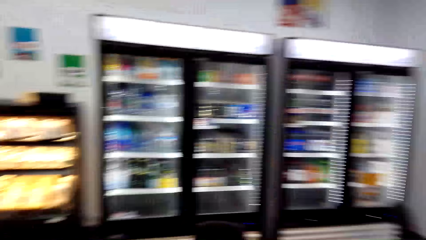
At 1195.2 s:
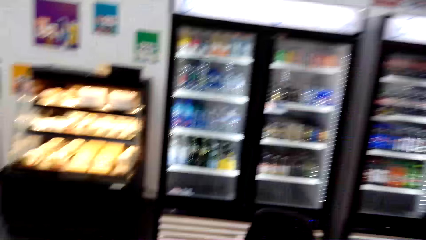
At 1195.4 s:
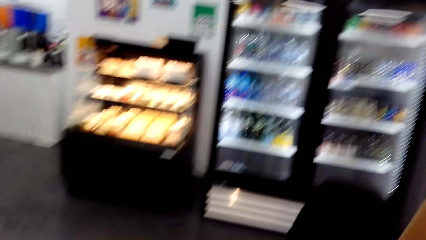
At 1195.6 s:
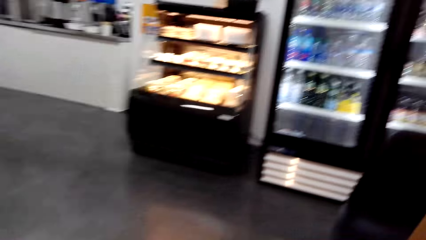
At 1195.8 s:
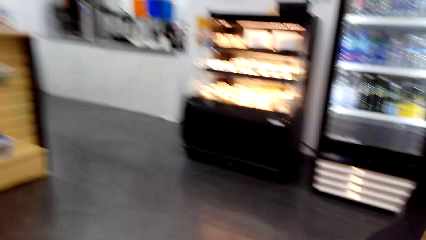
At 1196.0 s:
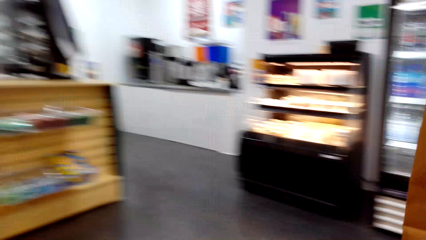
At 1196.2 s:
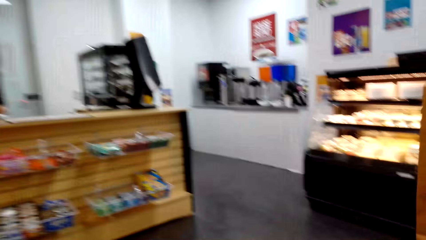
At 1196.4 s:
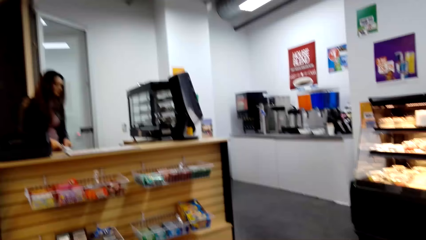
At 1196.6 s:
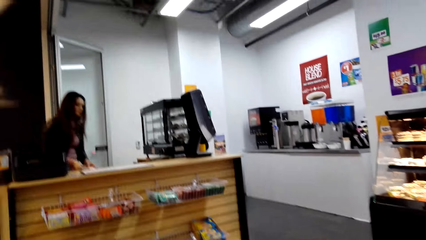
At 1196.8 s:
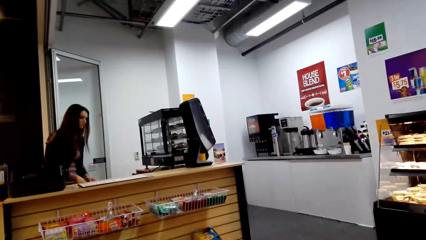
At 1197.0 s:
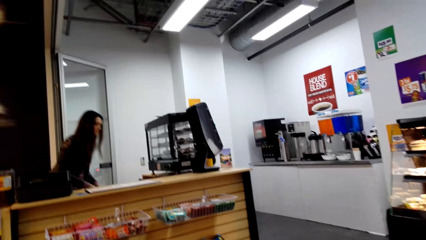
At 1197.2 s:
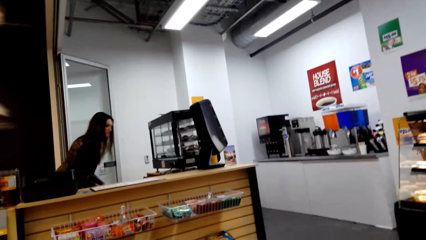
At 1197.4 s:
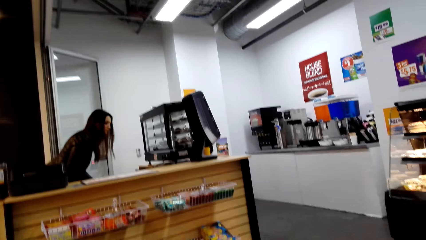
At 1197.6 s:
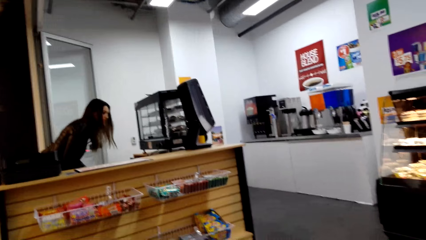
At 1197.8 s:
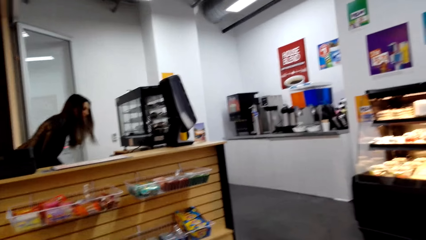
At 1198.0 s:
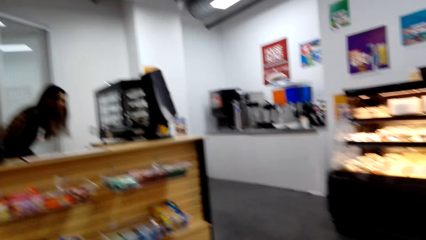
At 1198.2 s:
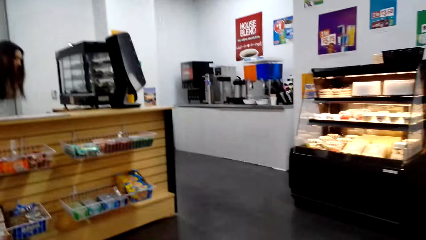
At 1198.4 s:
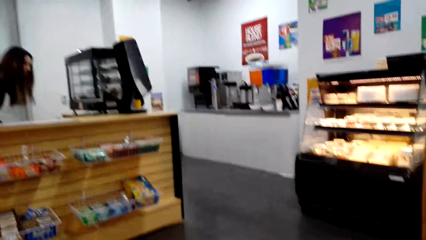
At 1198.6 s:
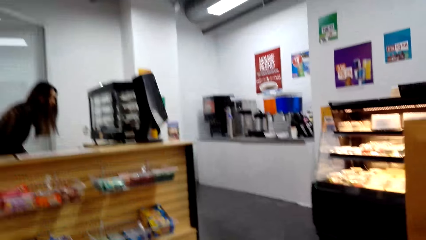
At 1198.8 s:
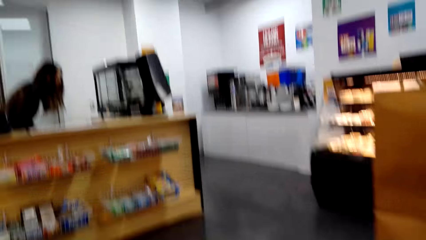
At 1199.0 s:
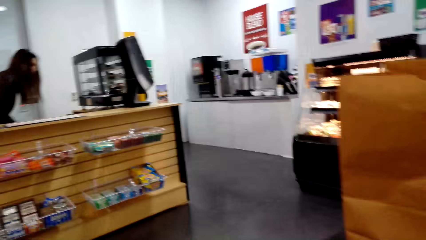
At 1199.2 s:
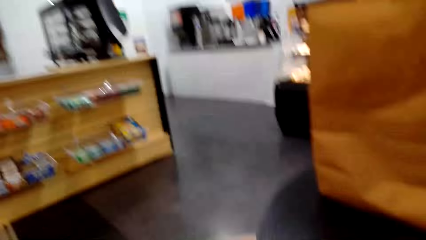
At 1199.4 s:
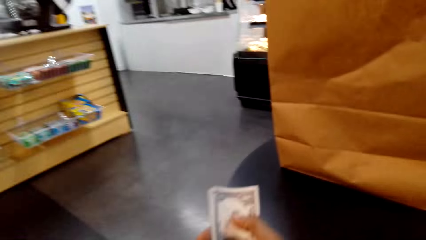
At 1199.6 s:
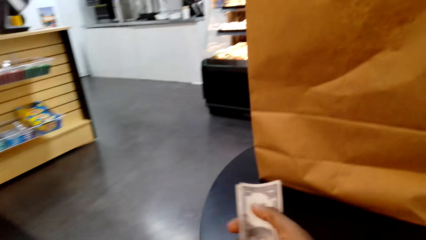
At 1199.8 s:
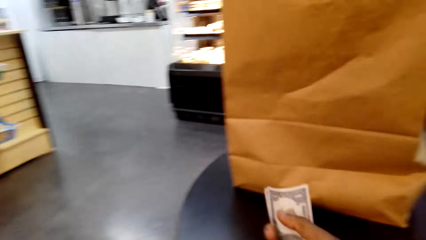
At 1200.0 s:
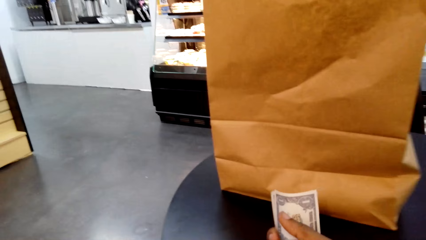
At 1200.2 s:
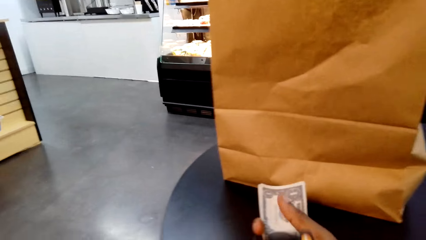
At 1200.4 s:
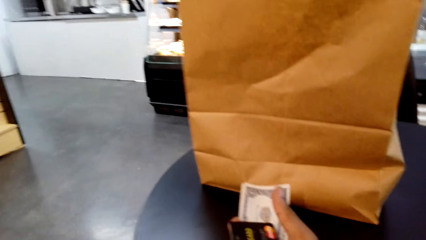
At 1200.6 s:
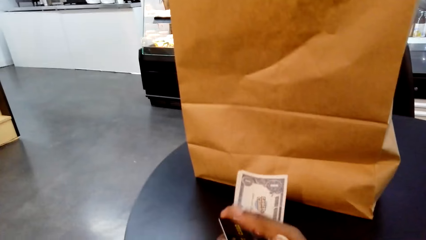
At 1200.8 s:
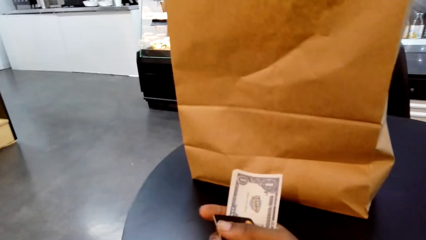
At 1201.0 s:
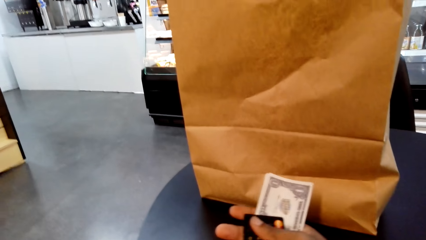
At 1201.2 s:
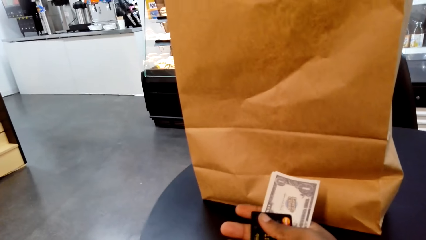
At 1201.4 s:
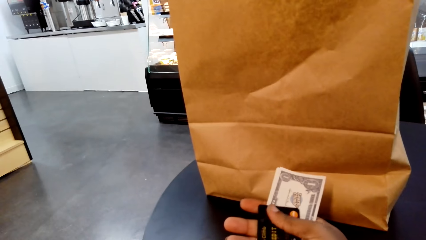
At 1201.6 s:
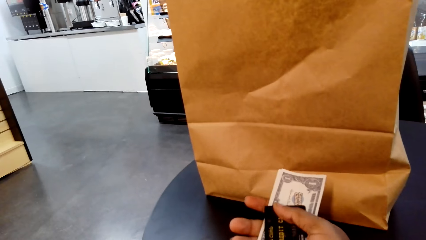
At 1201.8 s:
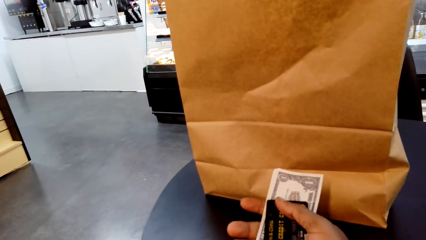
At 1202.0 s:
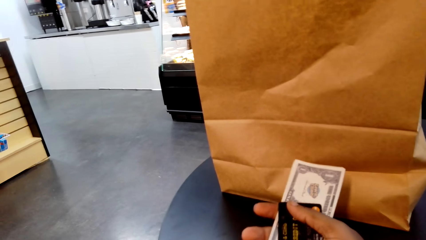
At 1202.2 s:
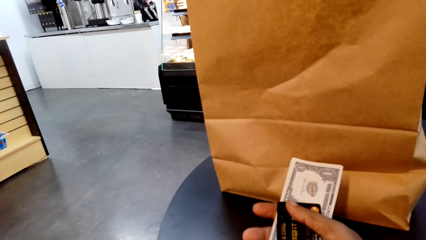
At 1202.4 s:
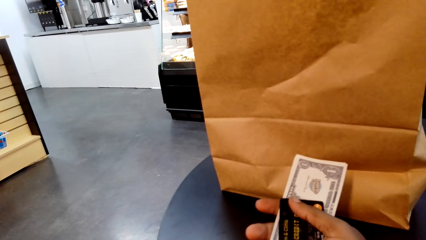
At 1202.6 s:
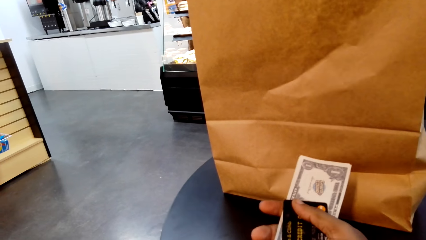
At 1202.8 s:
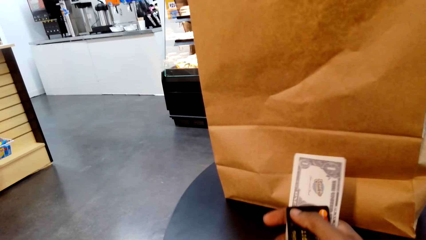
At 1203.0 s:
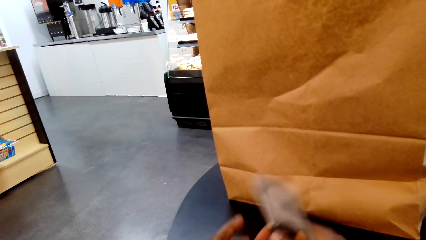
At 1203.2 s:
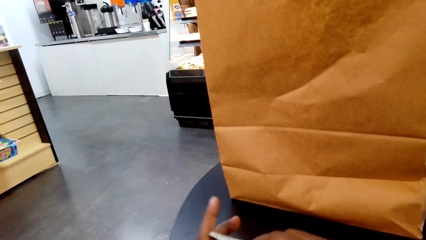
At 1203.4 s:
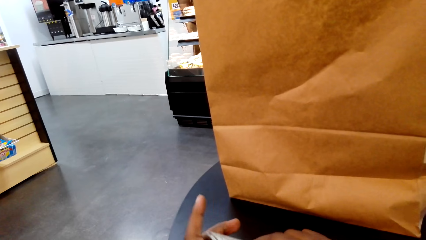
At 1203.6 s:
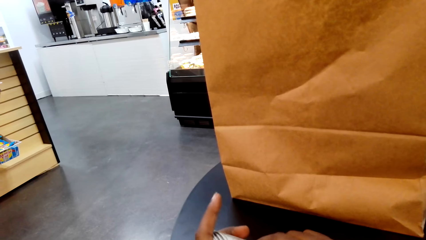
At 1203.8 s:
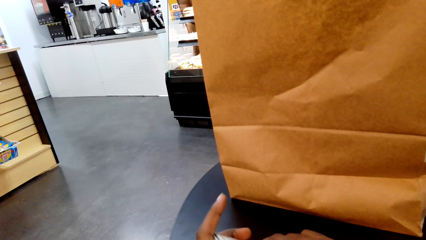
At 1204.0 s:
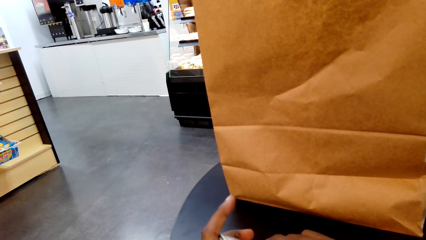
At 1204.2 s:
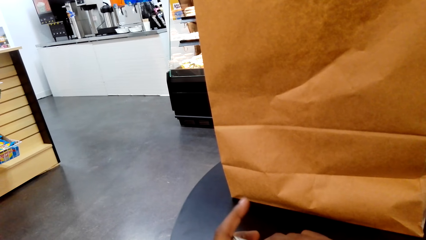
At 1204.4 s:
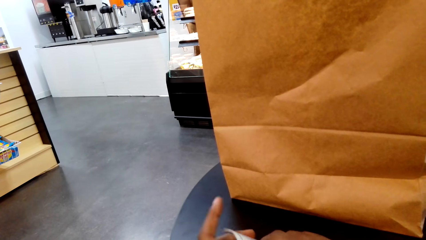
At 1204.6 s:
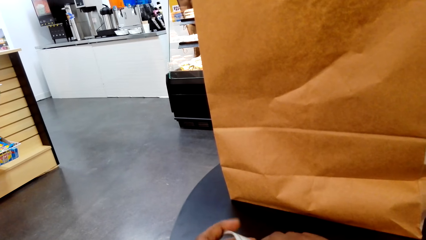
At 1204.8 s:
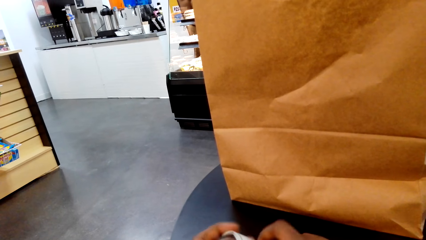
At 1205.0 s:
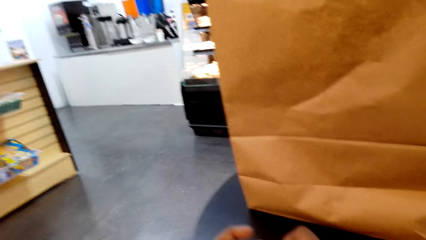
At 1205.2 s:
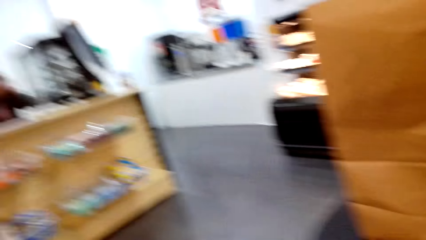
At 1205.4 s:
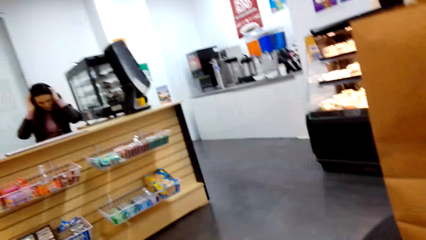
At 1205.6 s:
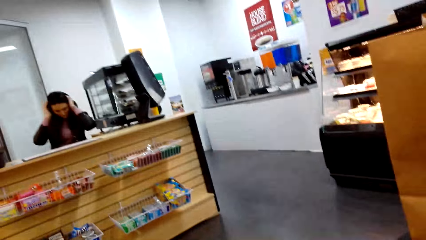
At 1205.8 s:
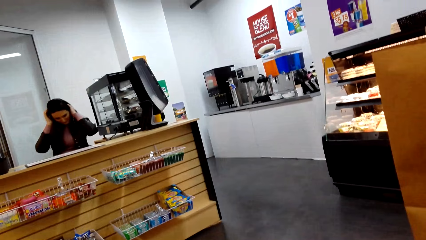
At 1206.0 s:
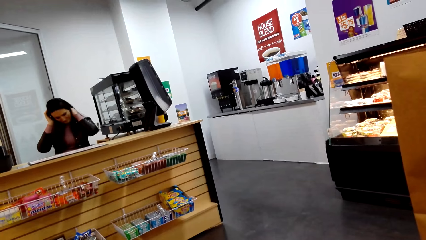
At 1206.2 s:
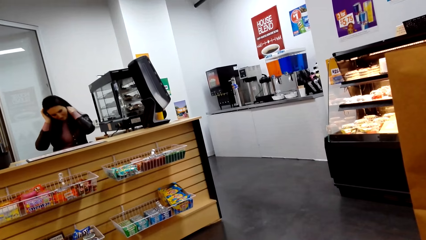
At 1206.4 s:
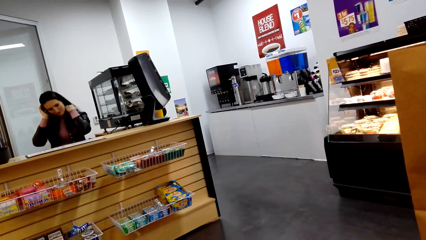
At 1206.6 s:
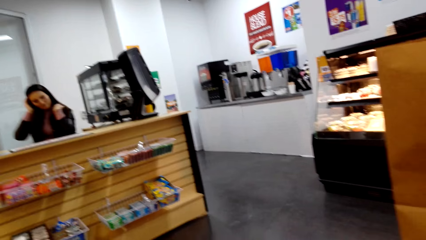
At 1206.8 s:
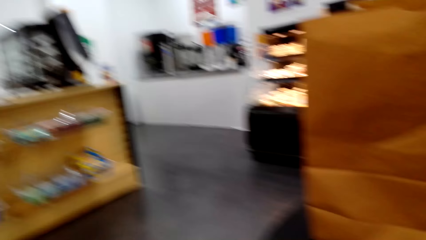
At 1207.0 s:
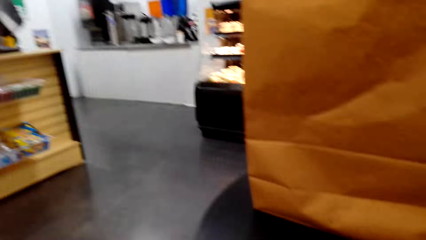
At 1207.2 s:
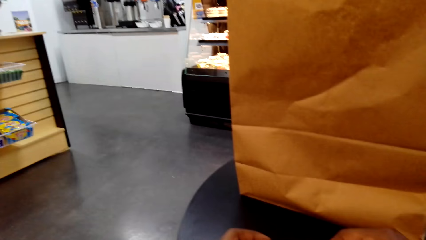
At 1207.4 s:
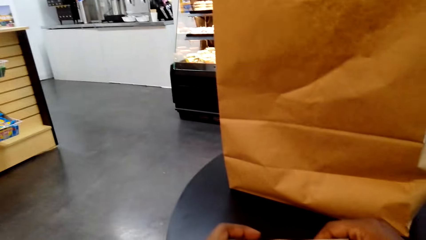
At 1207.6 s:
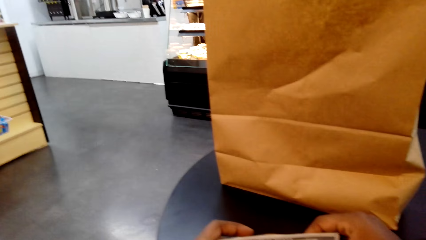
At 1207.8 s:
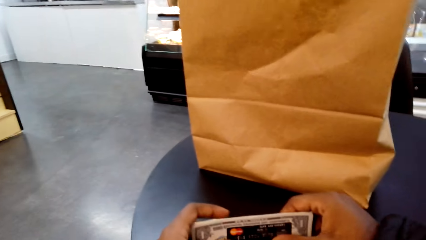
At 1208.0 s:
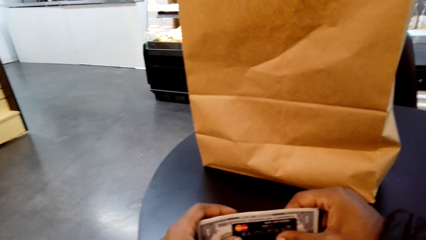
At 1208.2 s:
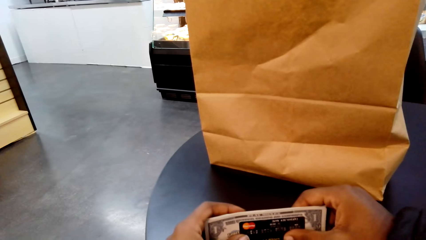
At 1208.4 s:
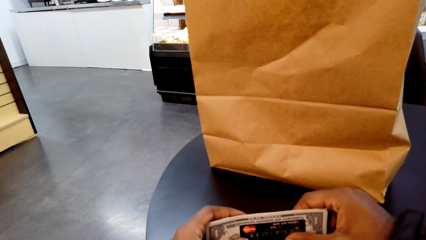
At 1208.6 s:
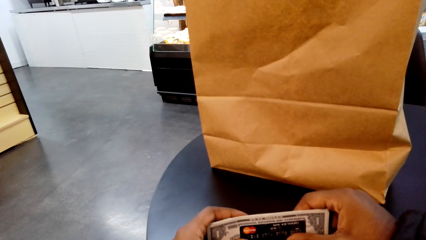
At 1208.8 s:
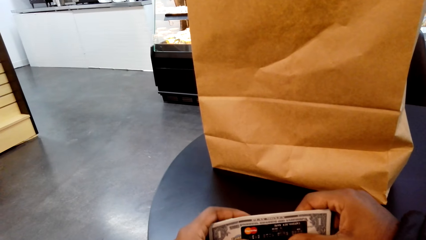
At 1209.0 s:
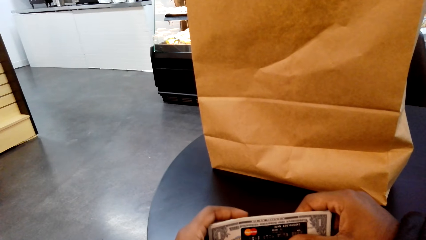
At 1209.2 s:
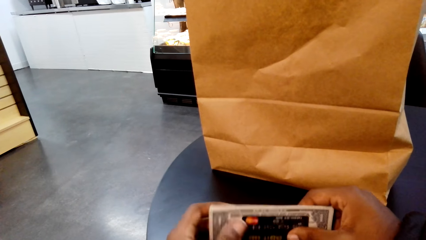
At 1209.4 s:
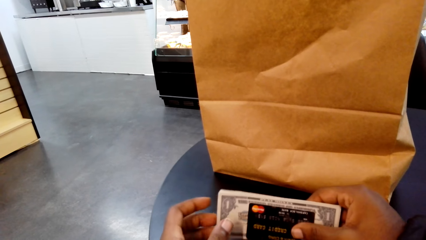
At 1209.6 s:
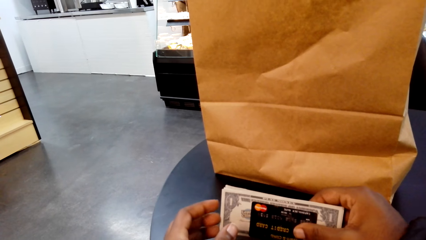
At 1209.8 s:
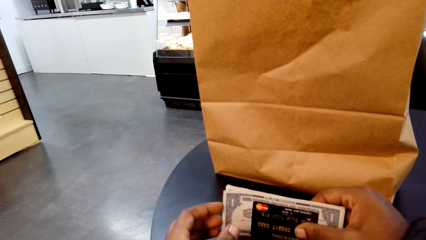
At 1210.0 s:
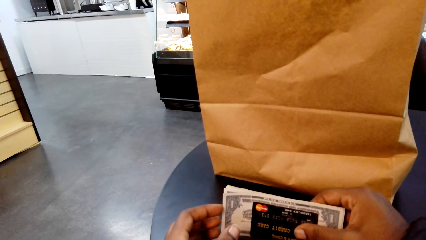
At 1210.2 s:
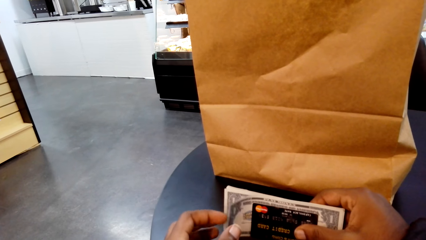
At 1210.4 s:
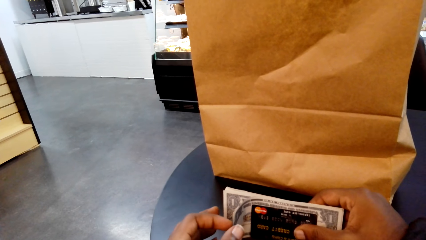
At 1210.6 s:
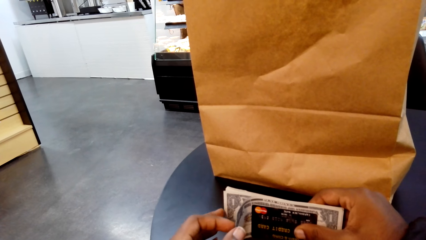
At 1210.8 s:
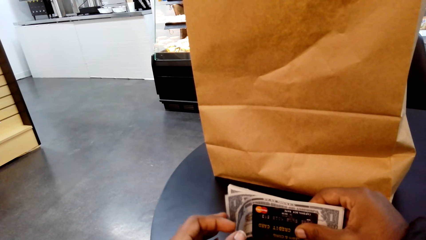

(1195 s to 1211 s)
The camera wearer sits down on the chair. They hold the money and a credit card in their hands. The person touches her hair by the counter. The camera wearer flicks over the money notes with their fingers.
